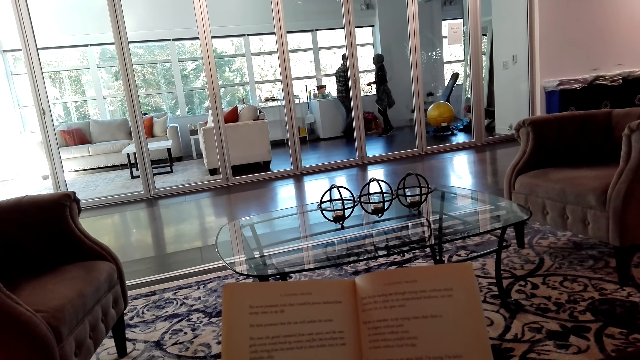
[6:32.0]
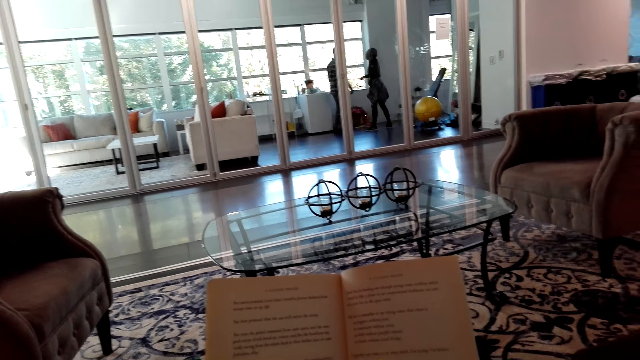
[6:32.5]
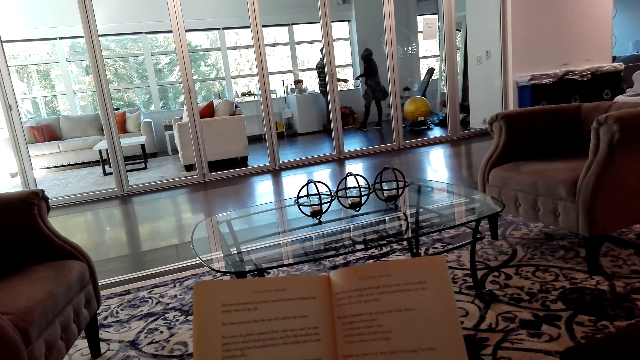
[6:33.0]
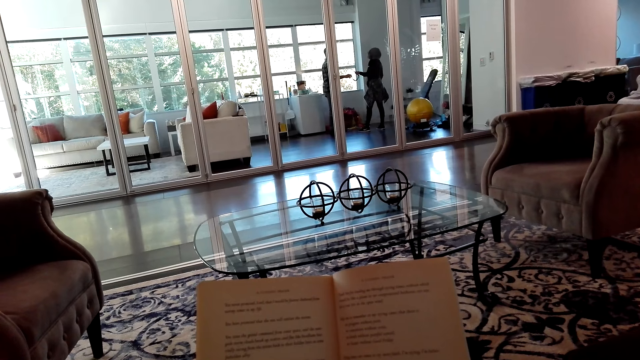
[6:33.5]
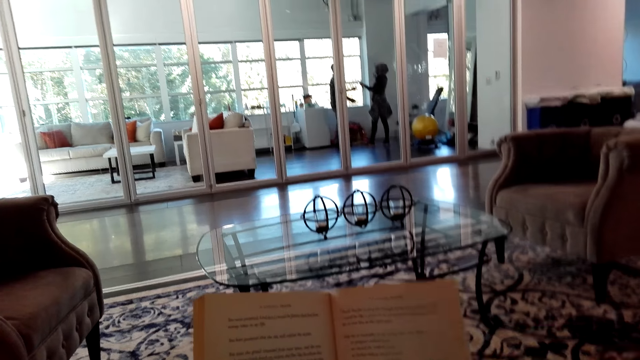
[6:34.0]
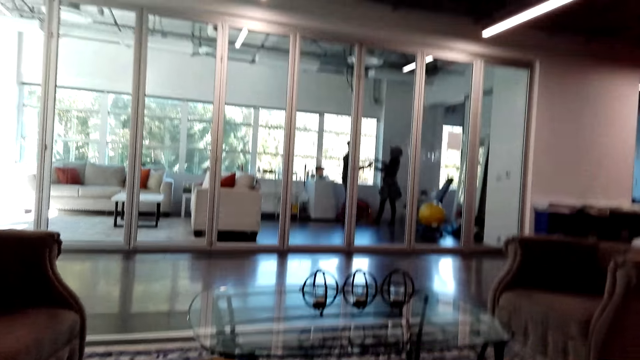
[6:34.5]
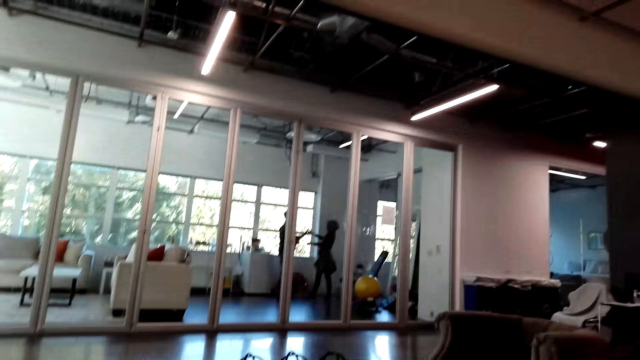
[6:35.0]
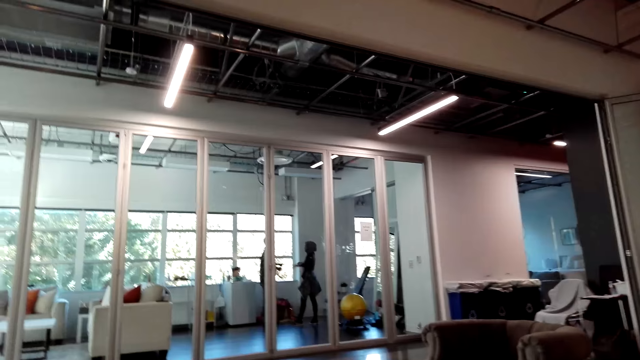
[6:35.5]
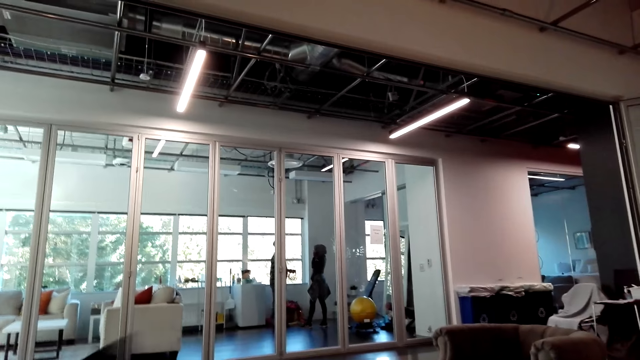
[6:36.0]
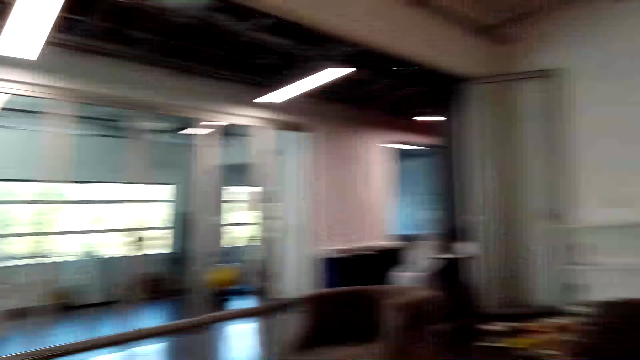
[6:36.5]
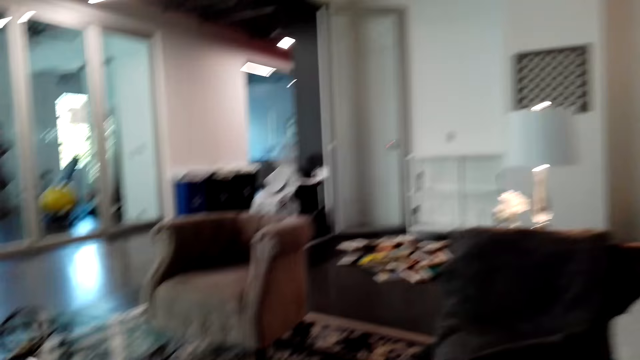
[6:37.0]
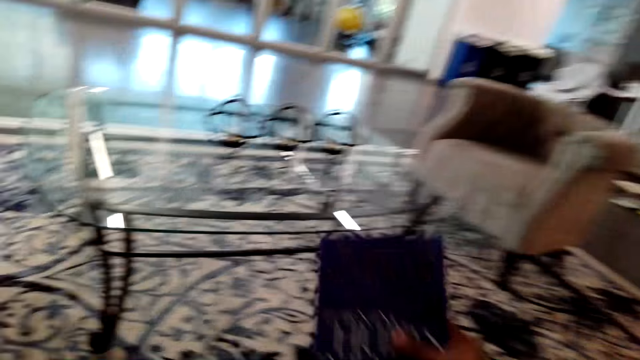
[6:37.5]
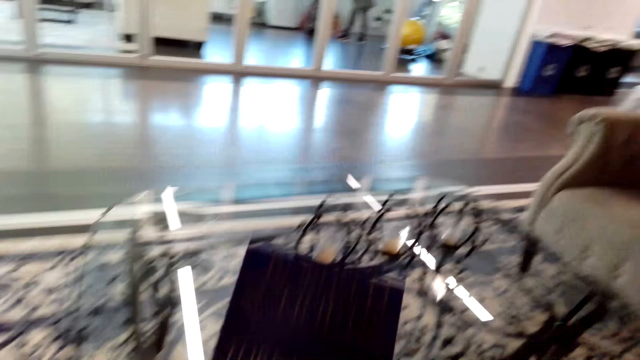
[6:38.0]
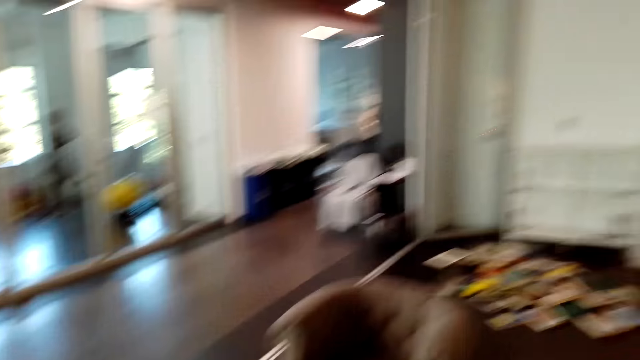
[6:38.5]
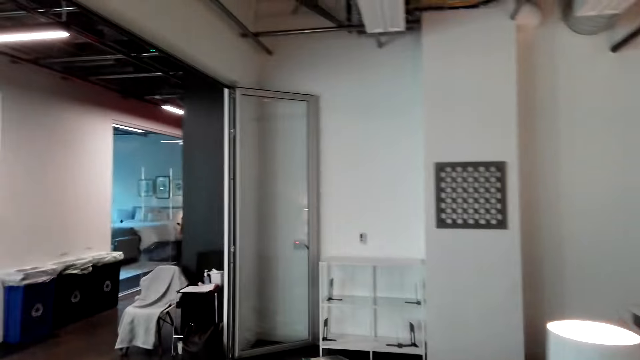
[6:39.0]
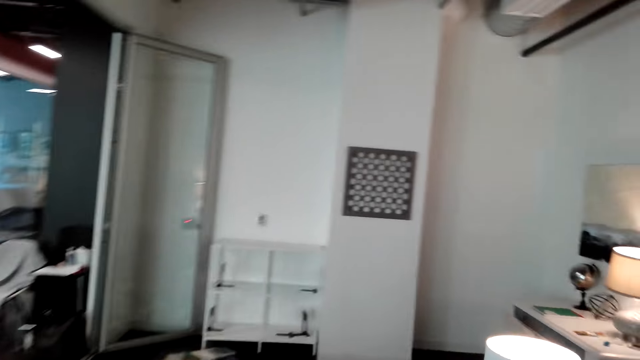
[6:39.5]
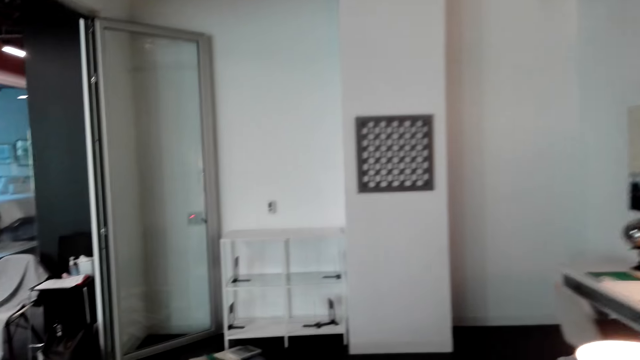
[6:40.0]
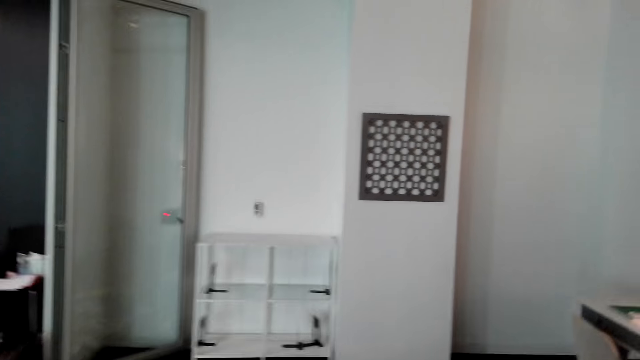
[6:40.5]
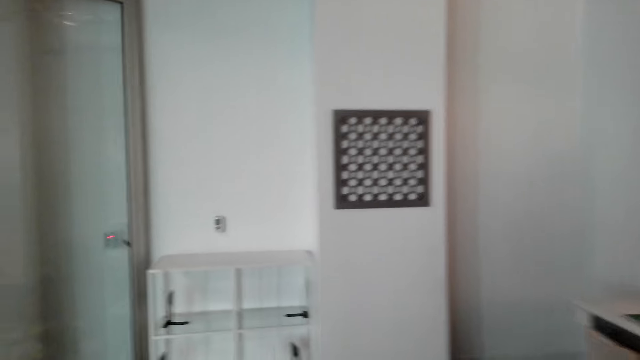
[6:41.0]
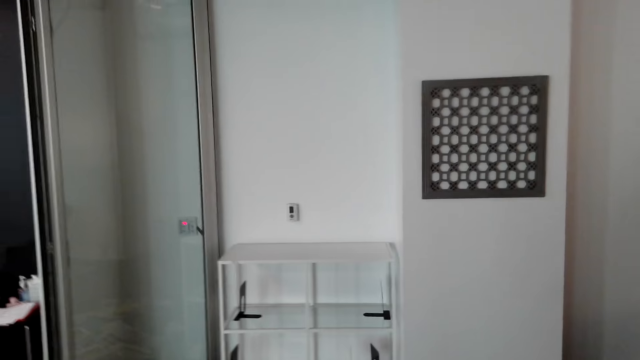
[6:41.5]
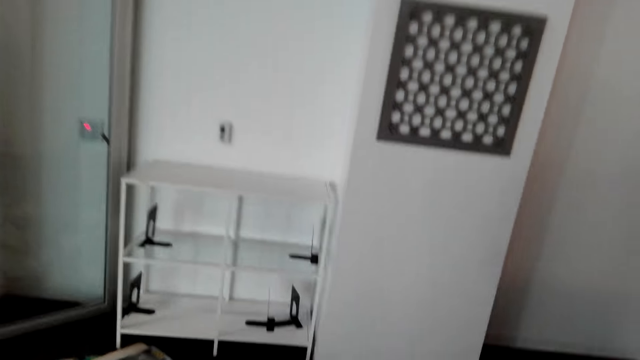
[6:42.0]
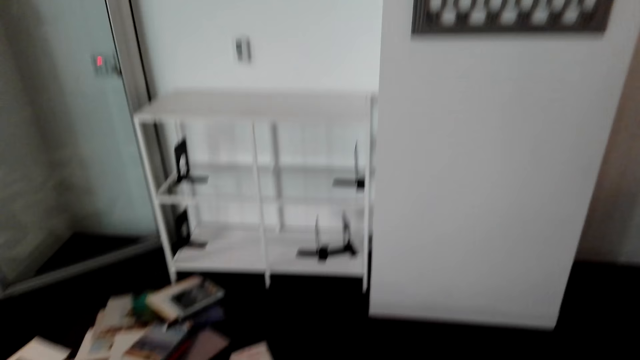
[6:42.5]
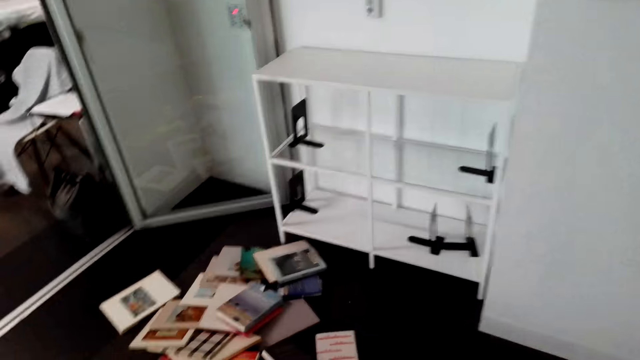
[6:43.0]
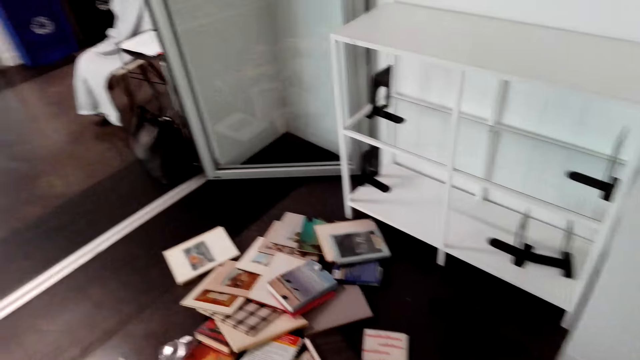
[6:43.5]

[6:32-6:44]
A person gives the goggles to another person. The camera wearer holds a book. They take another book. They walk around.

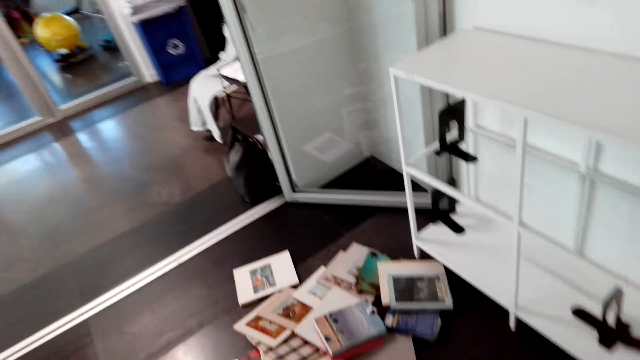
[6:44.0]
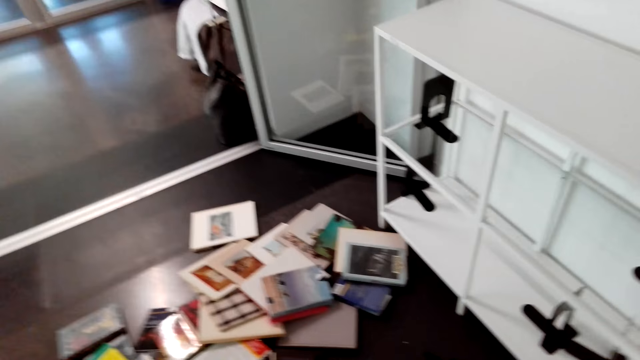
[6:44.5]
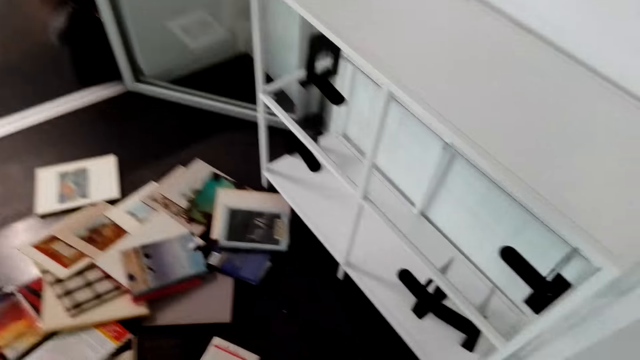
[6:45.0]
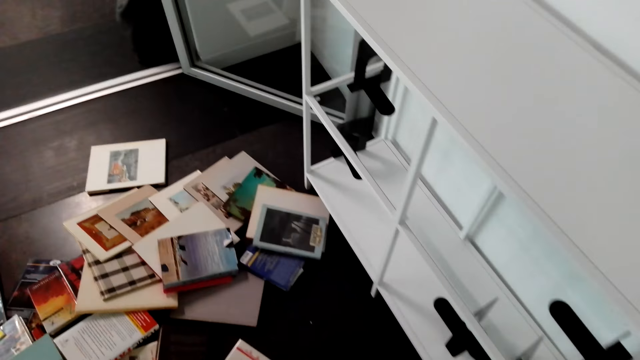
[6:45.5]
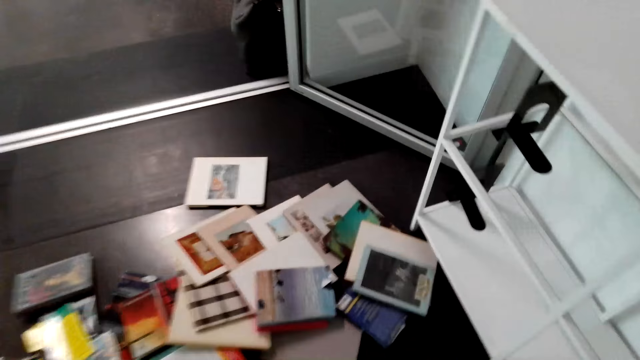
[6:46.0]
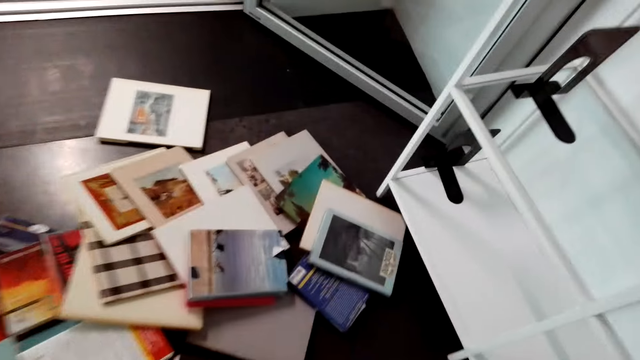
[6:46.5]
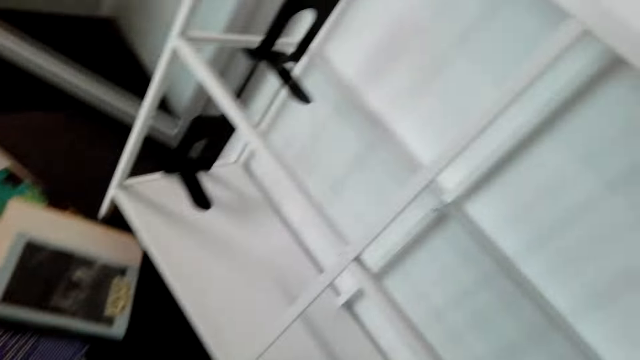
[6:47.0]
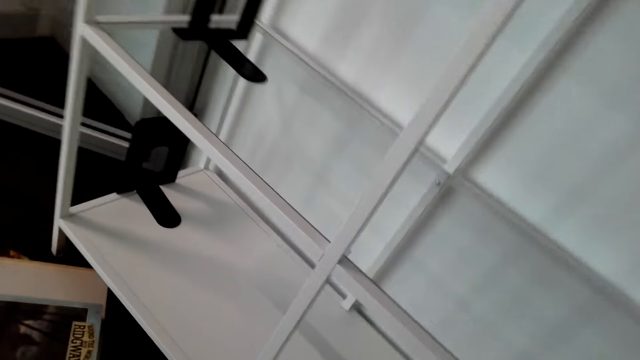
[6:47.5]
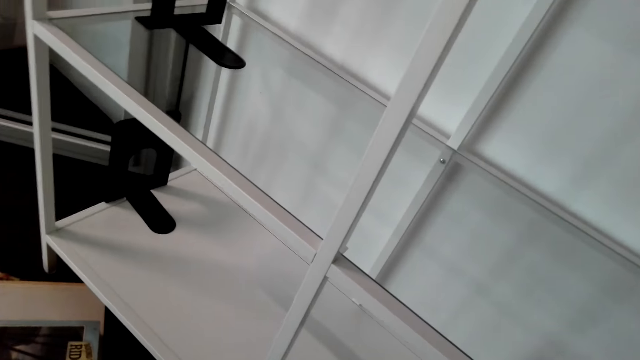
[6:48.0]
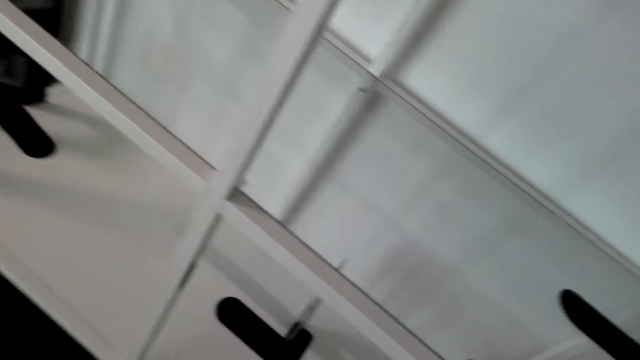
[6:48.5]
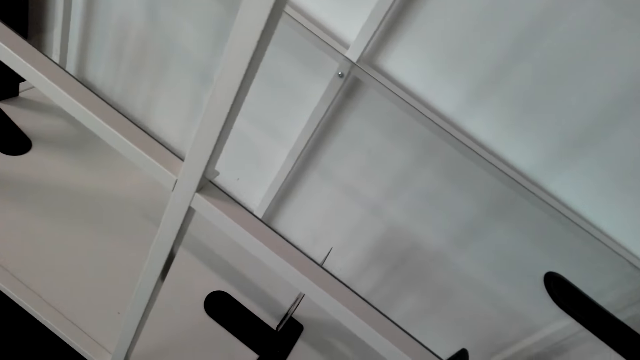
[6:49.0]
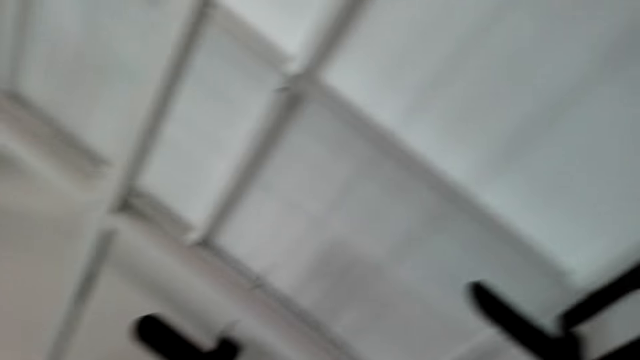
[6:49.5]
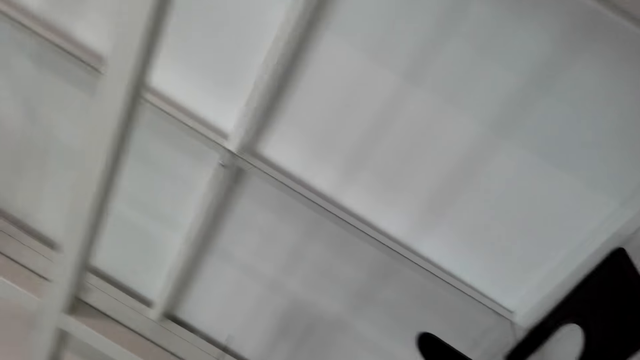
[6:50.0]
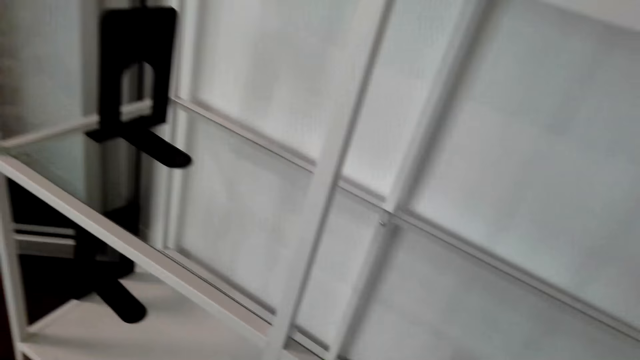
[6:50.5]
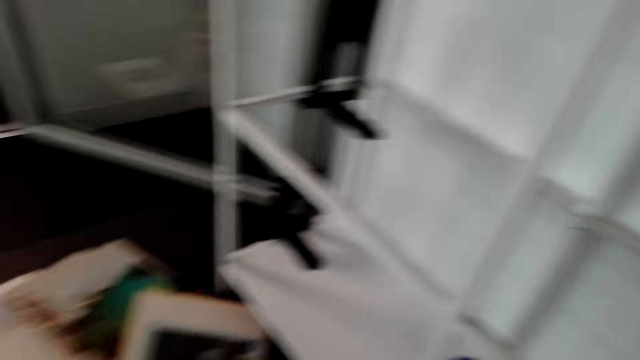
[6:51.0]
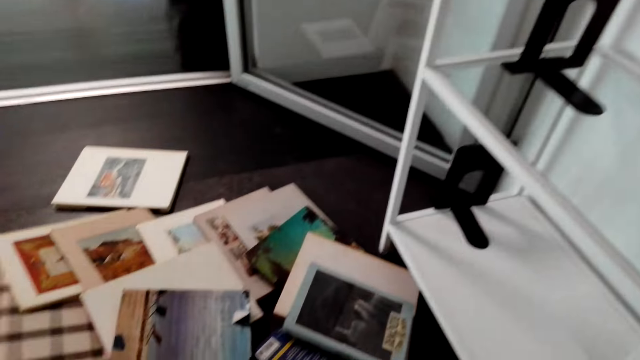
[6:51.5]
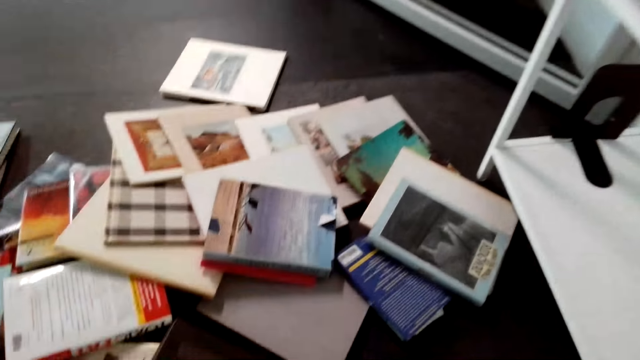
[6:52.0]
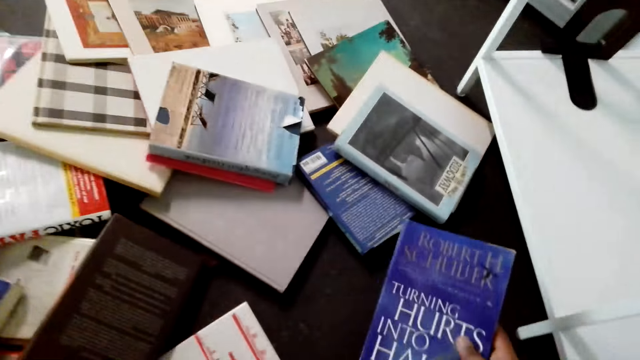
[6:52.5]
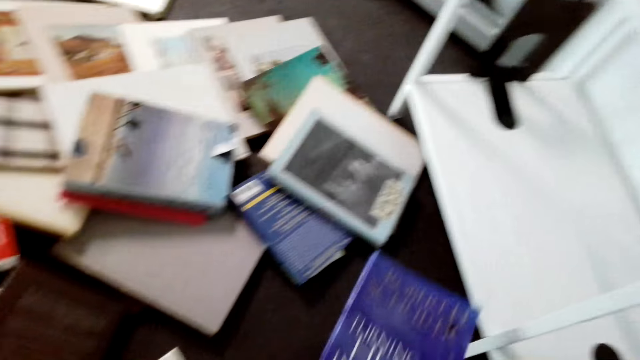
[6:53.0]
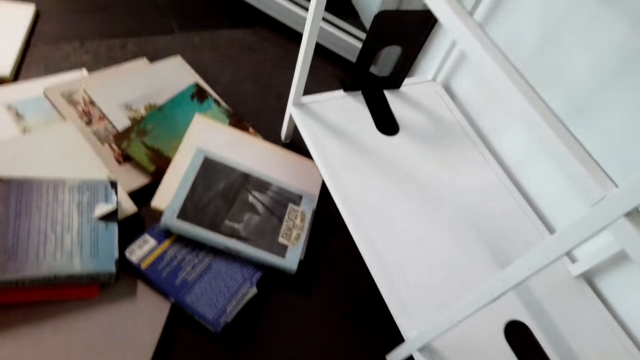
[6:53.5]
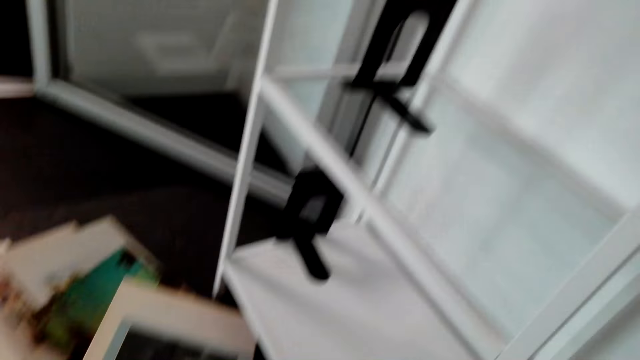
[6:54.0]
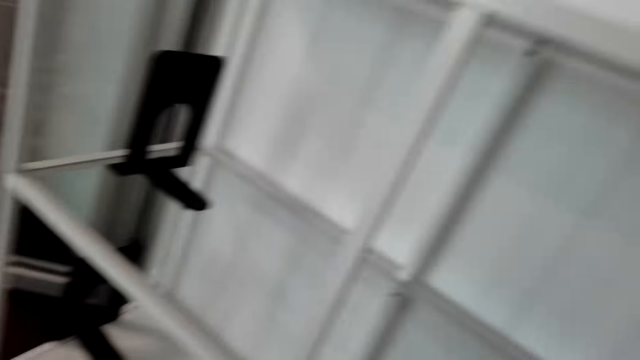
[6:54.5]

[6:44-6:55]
The camera wearer picks up a book from the floor.
